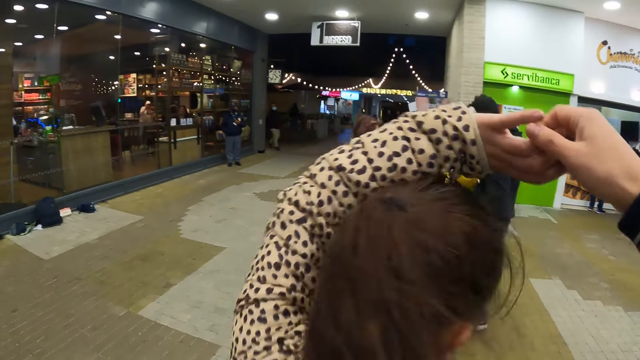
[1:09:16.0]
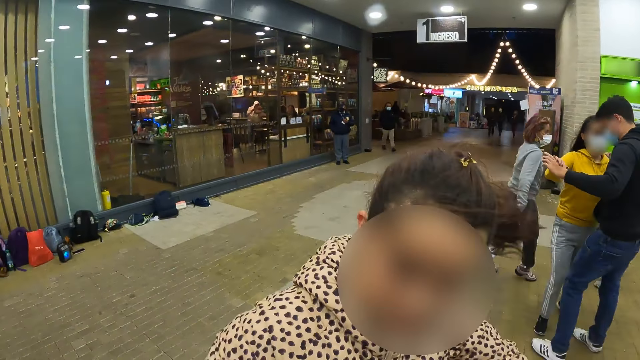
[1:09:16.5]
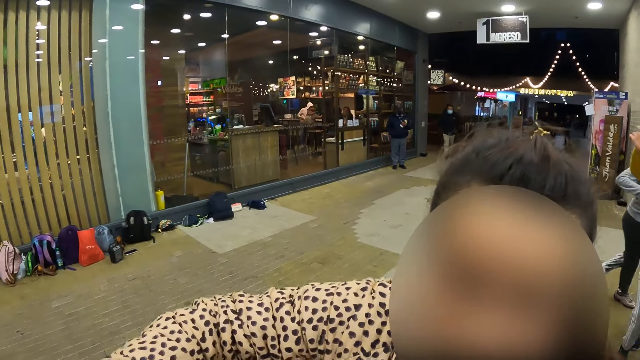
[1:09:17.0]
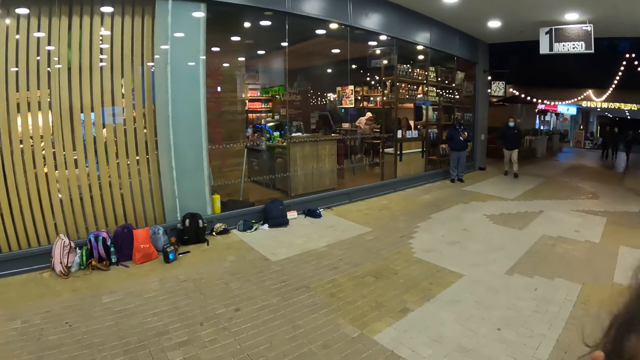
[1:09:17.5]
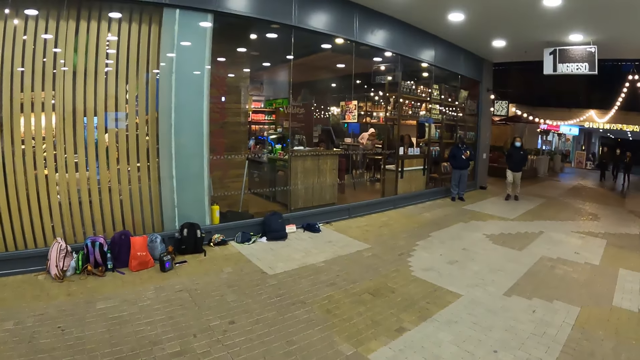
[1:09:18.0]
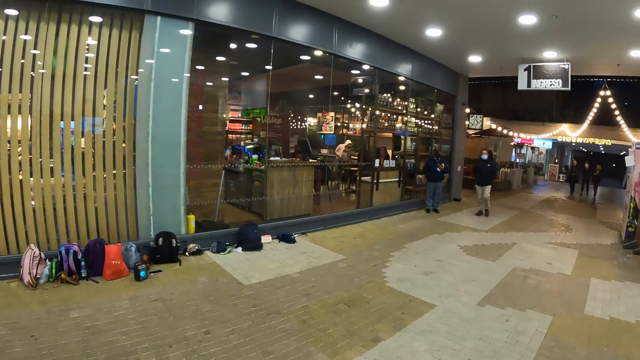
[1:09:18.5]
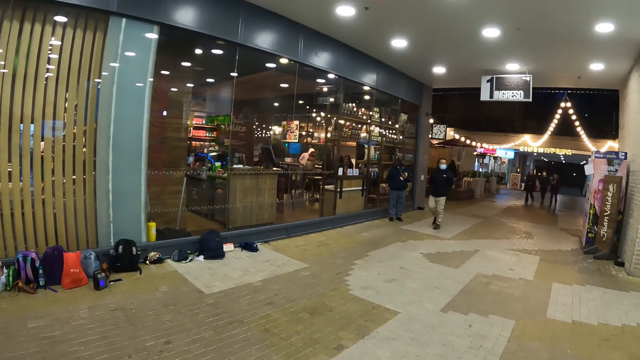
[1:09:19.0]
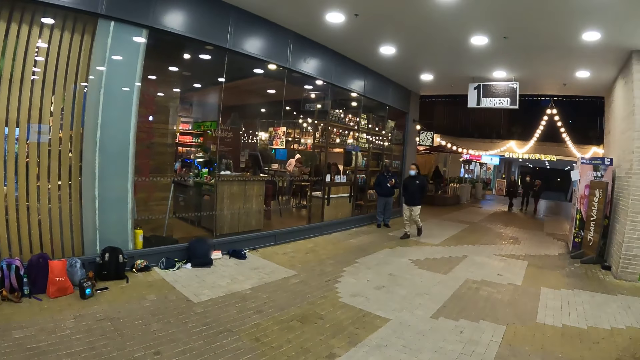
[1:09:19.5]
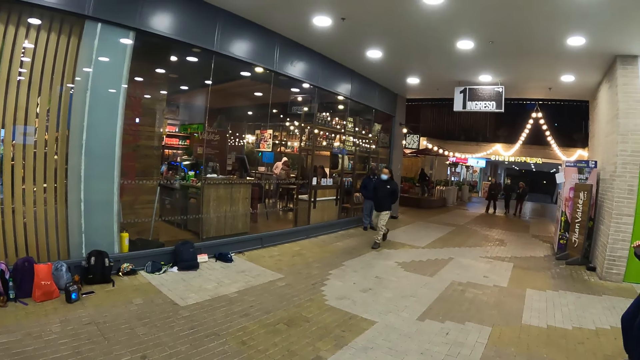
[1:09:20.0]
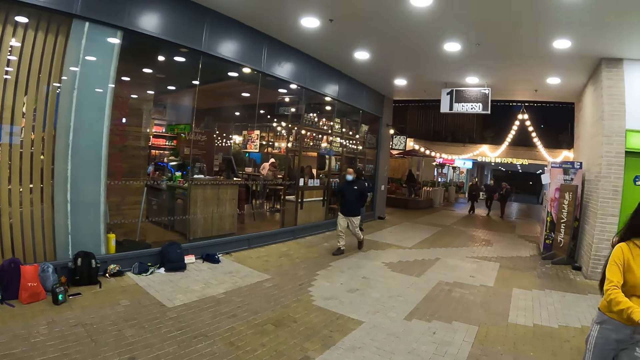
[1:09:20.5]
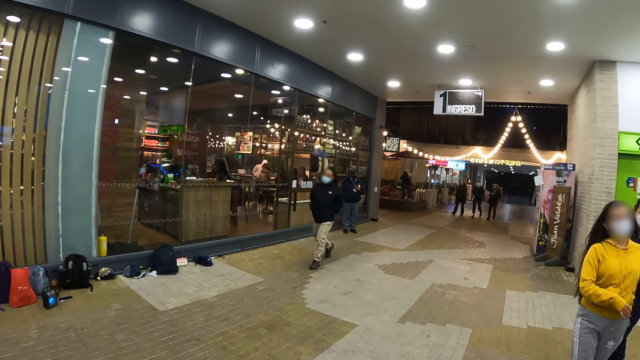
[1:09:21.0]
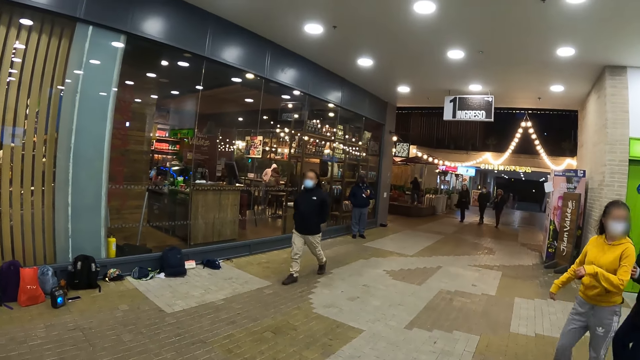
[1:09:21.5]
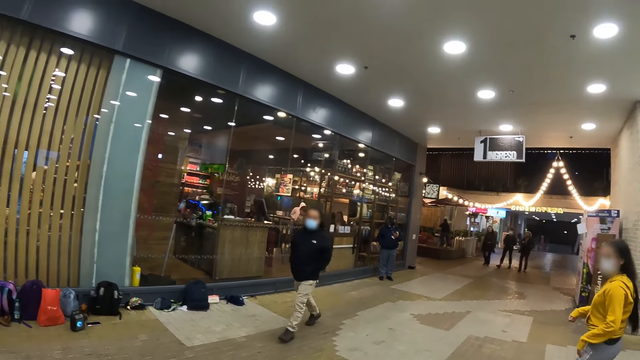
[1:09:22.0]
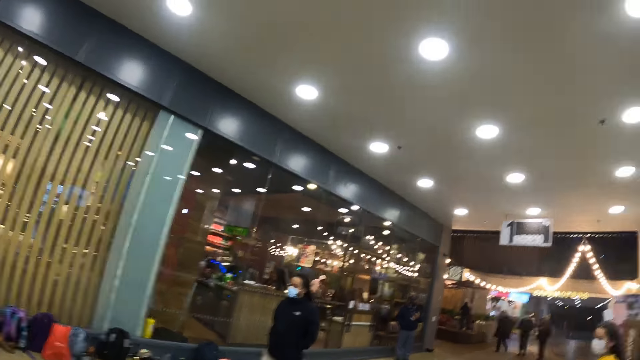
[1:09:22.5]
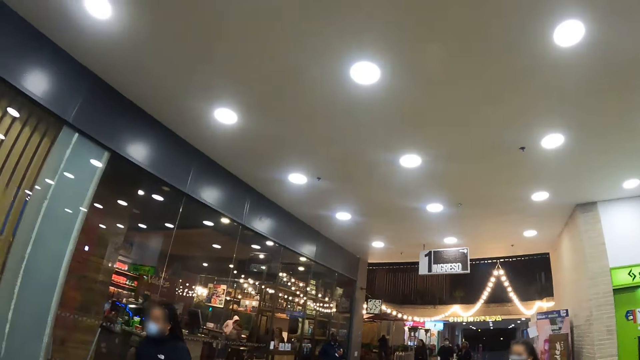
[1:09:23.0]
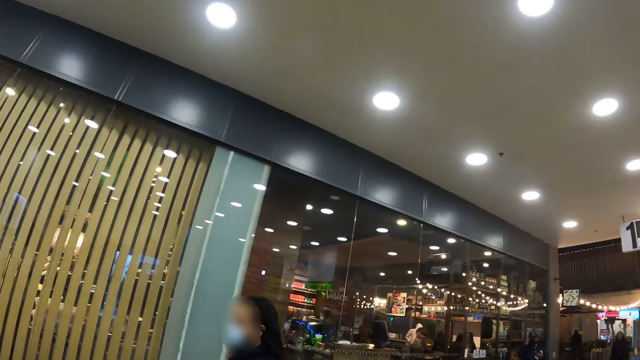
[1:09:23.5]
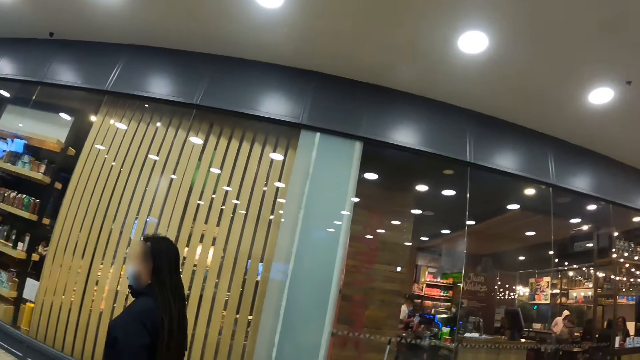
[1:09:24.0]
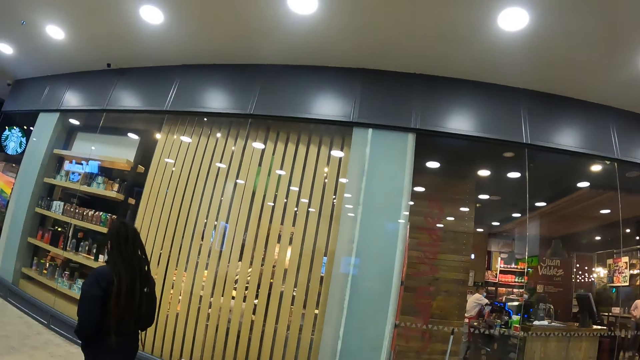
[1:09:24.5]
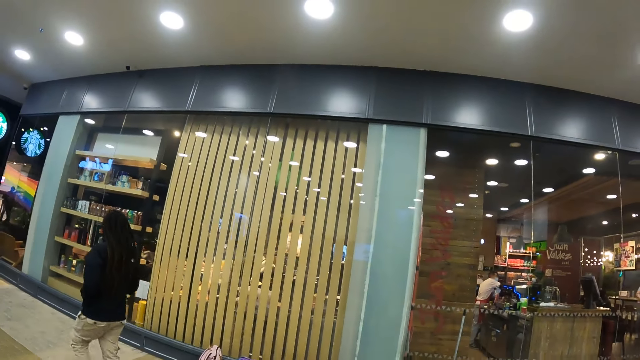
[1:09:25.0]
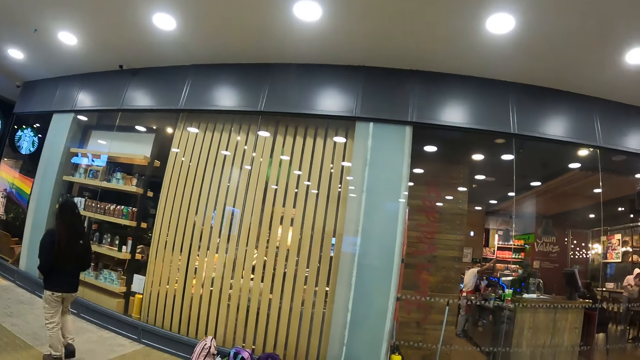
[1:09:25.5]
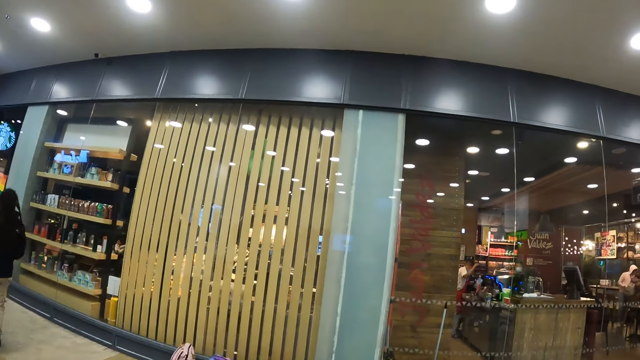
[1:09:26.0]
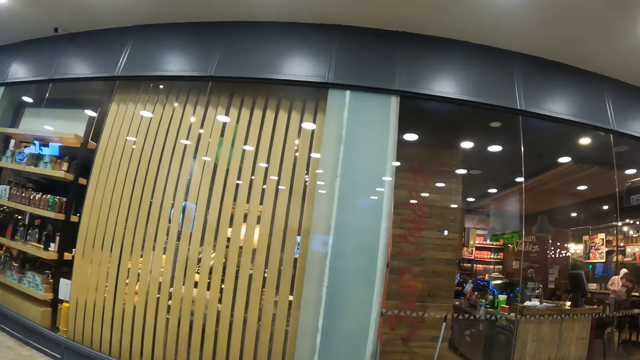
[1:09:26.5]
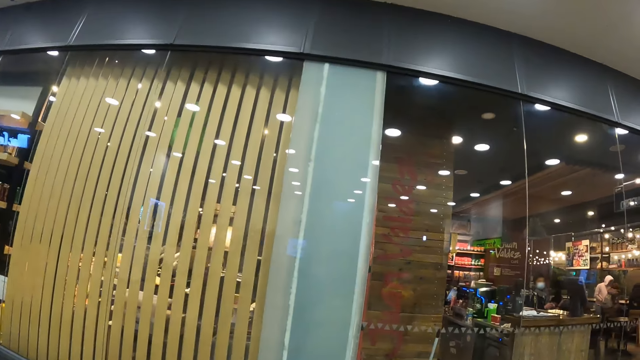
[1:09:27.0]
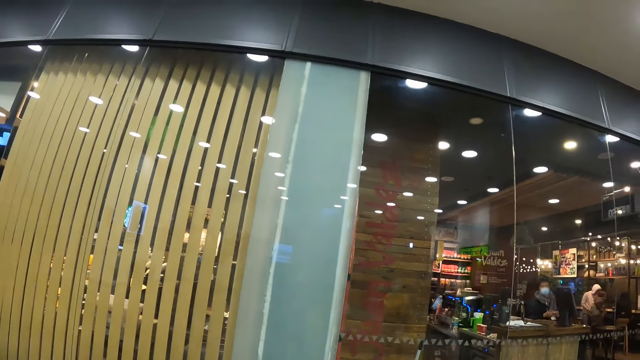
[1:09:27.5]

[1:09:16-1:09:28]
Another woman dances with a man. The camera wearer looks around.

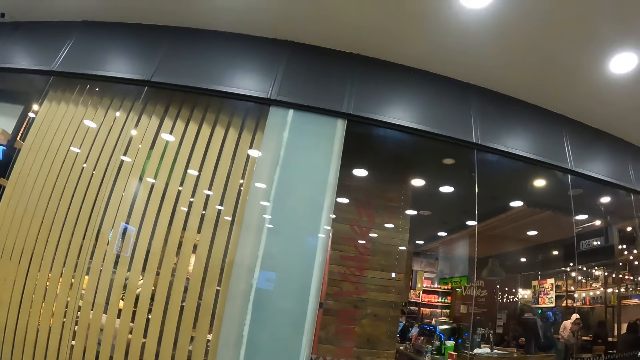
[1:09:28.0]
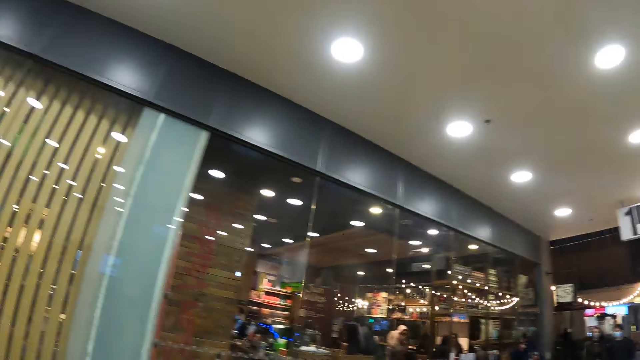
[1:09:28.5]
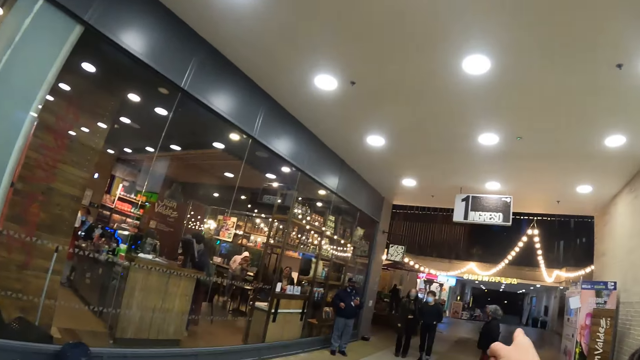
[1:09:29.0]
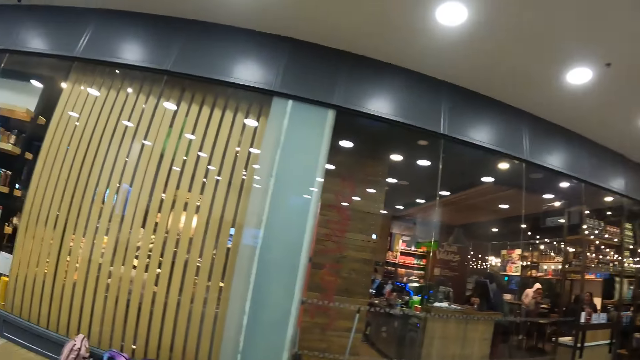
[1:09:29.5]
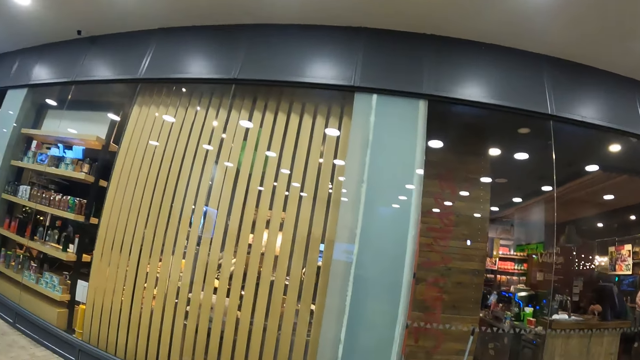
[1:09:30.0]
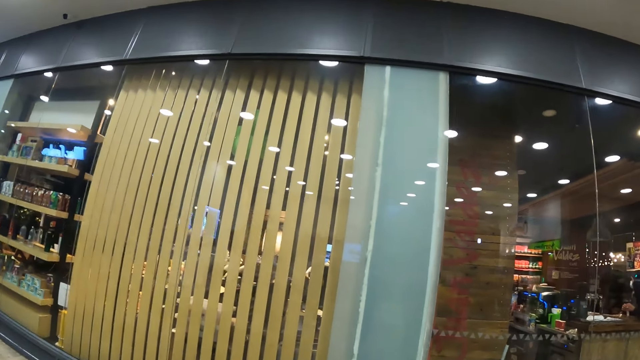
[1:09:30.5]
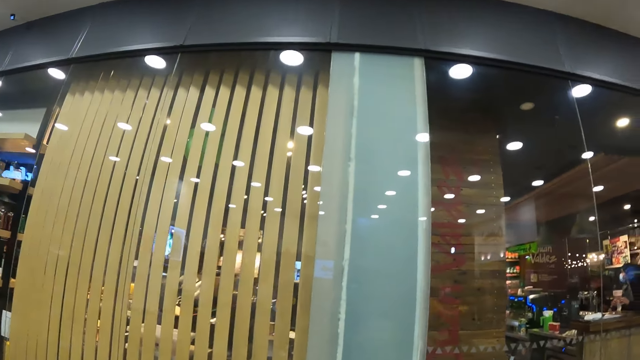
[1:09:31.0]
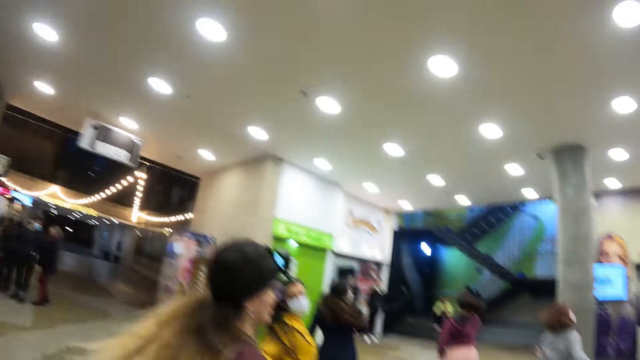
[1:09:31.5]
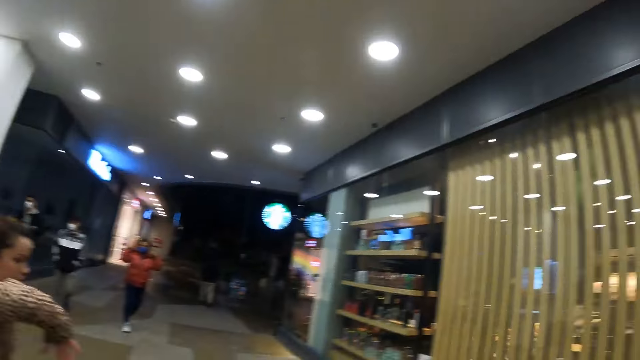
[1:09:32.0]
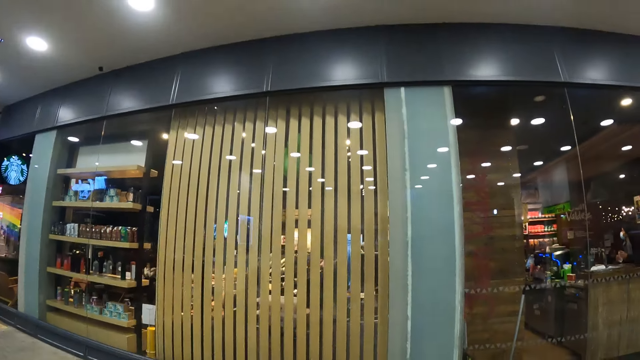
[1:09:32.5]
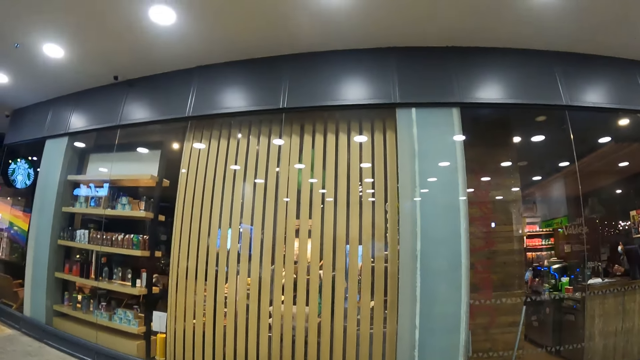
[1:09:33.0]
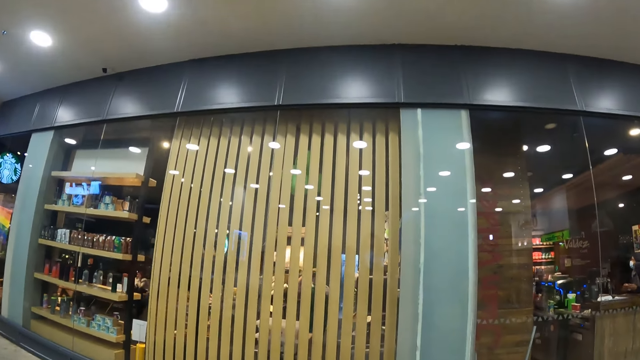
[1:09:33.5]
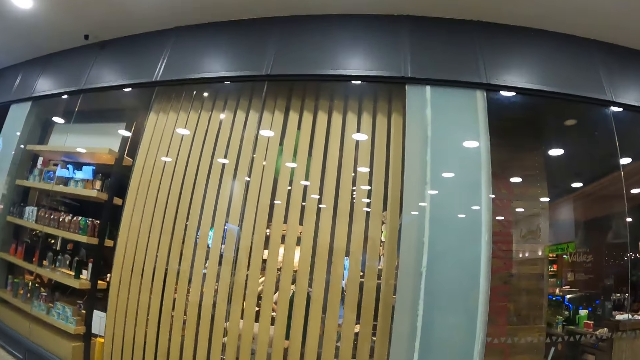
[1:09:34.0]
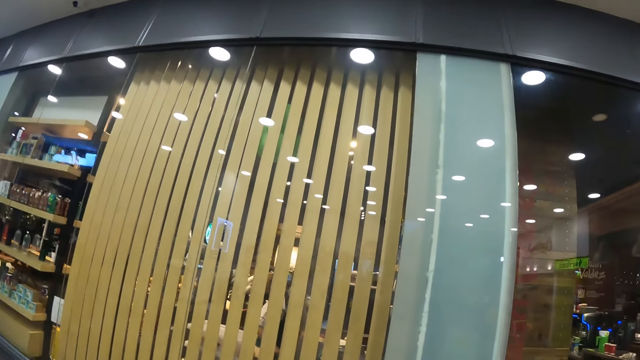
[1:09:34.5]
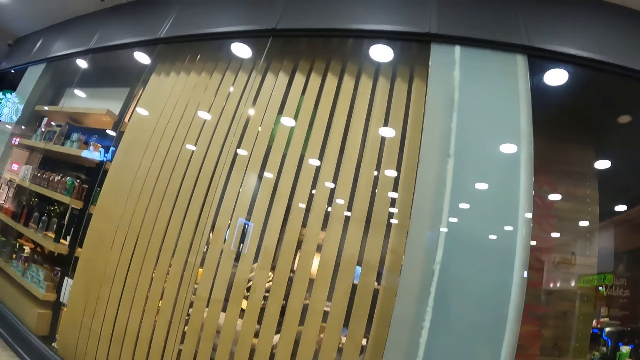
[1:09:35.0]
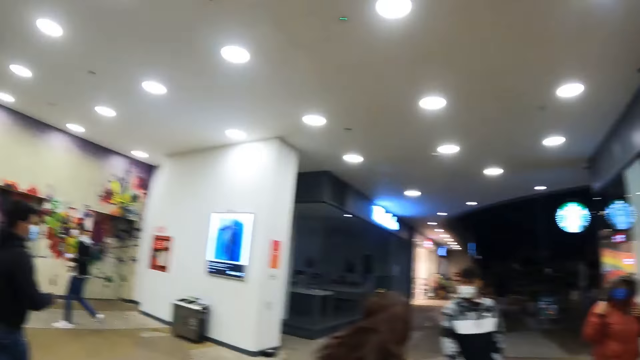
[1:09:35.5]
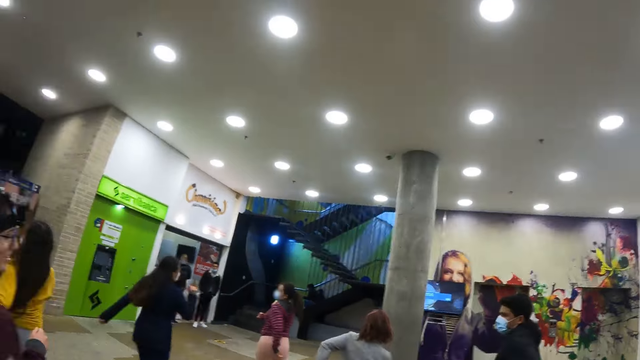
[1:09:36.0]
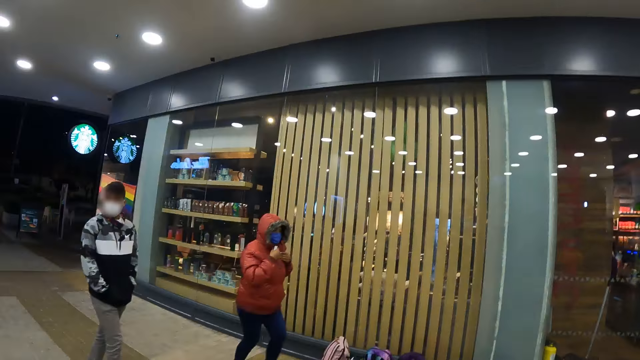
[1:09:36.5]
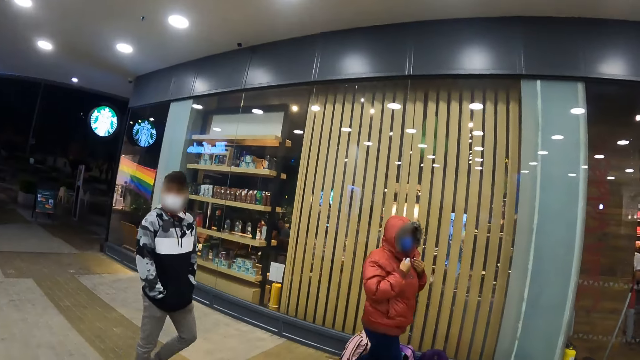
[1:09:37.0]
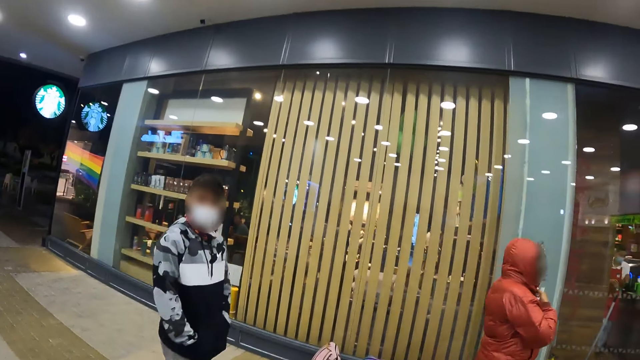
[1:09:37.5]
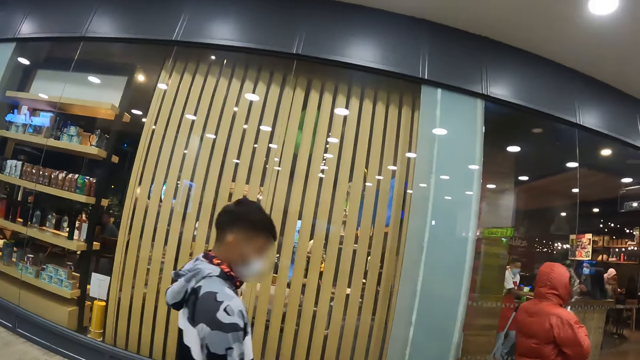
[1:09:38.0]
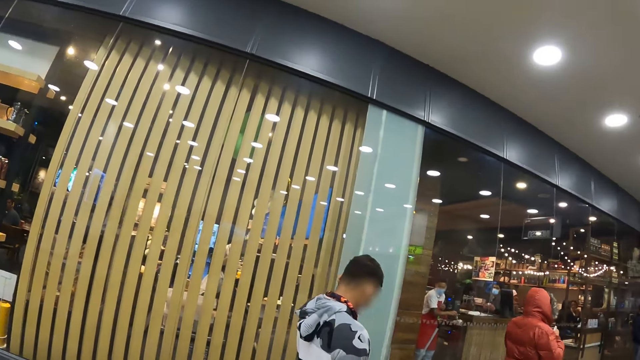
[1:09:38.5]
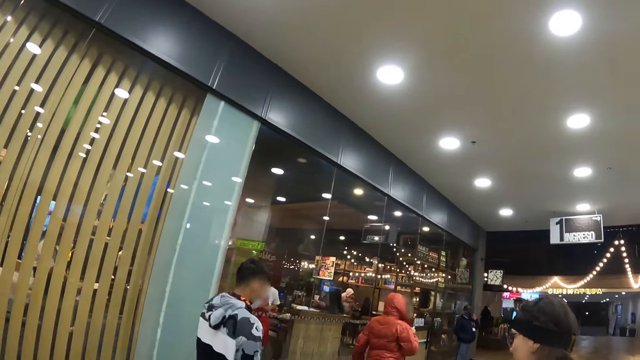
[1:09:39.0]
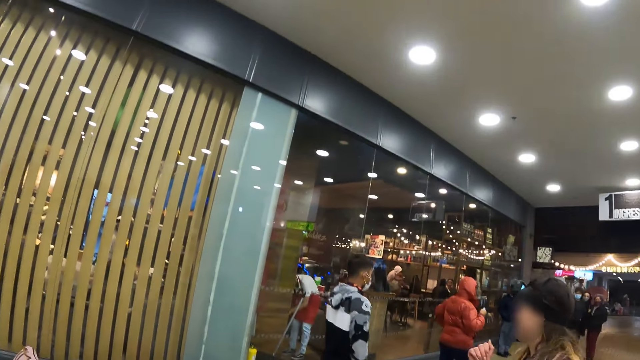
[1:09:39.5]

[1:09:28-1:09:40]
The camera wearer dances.
